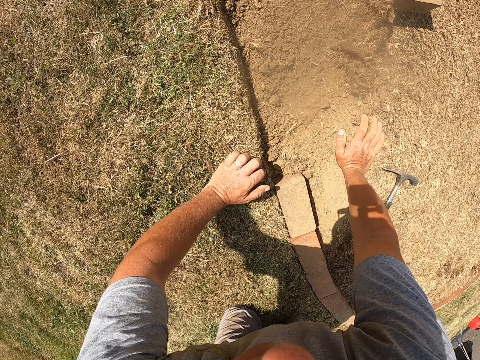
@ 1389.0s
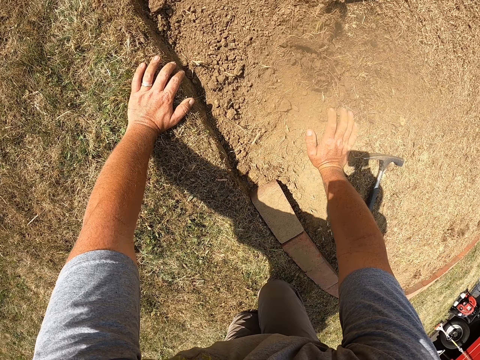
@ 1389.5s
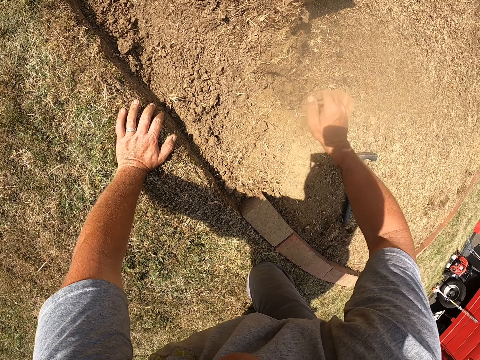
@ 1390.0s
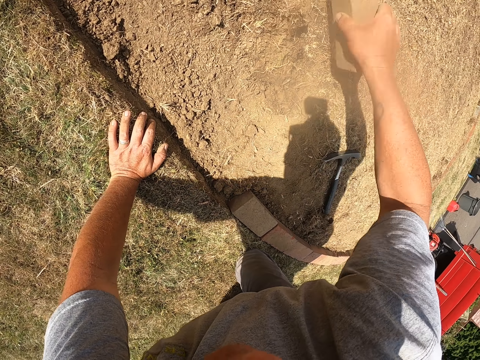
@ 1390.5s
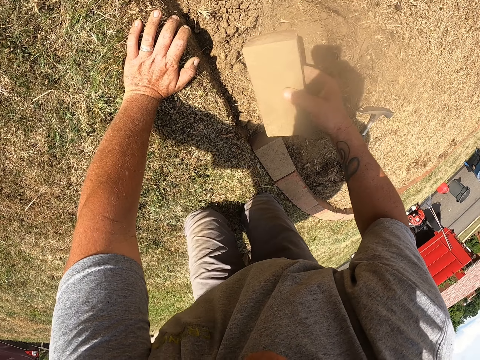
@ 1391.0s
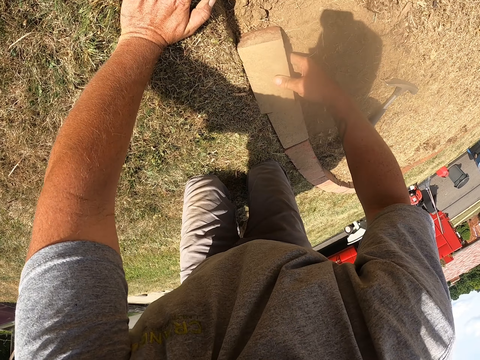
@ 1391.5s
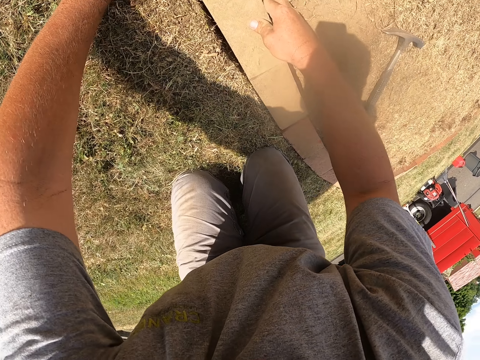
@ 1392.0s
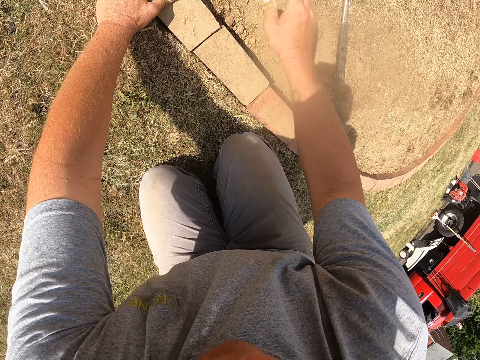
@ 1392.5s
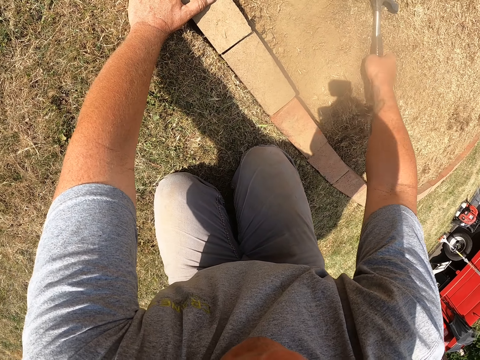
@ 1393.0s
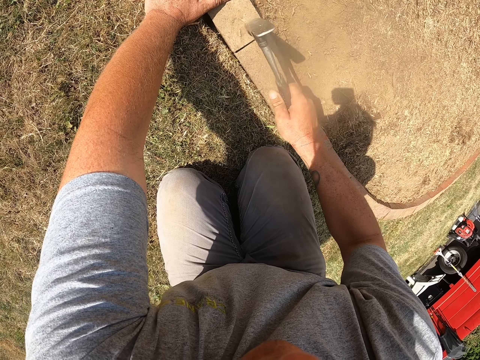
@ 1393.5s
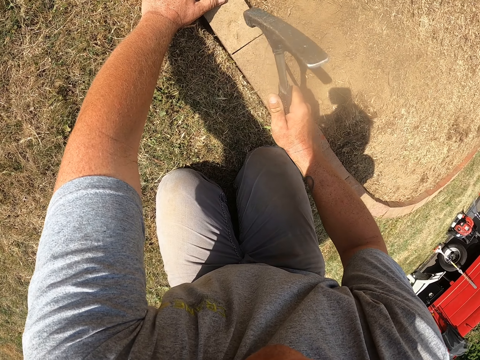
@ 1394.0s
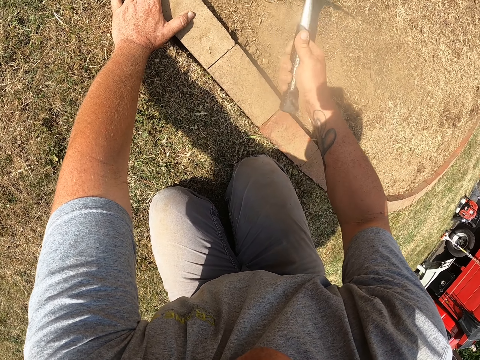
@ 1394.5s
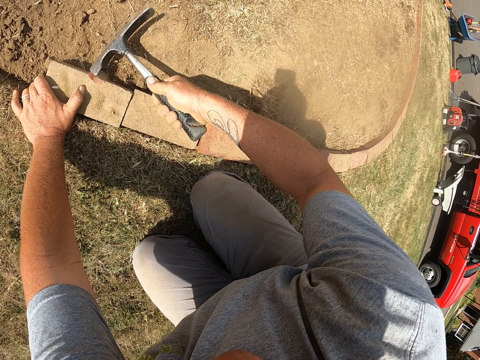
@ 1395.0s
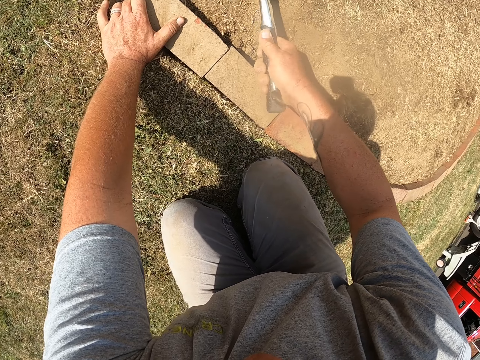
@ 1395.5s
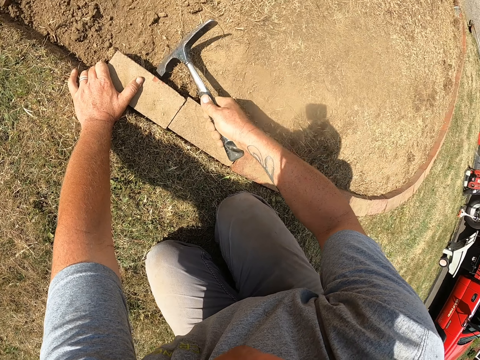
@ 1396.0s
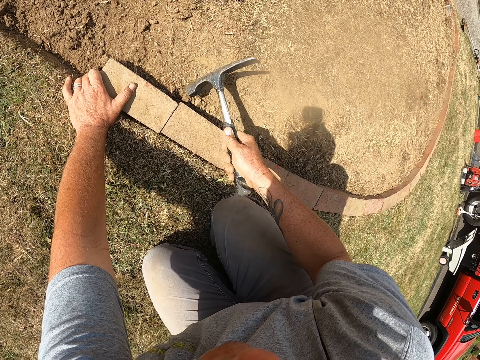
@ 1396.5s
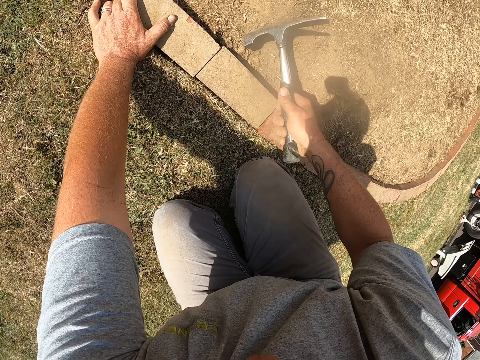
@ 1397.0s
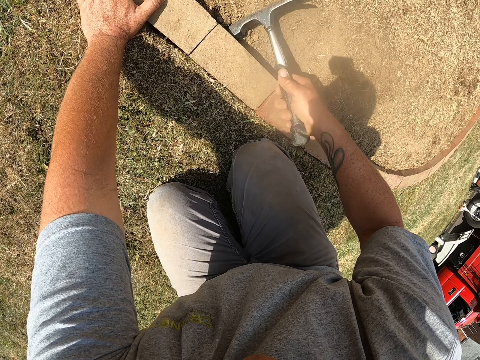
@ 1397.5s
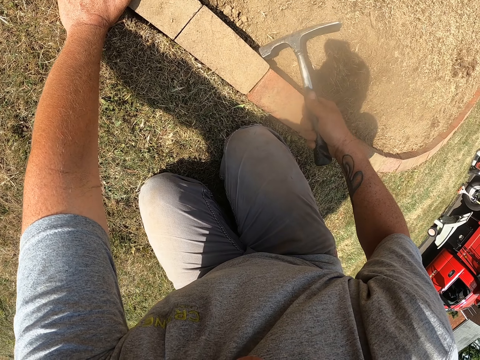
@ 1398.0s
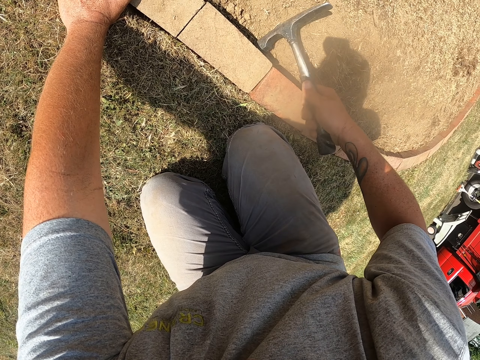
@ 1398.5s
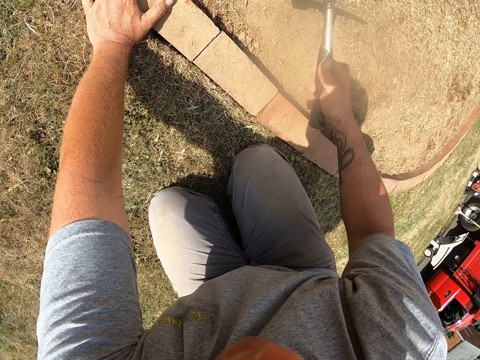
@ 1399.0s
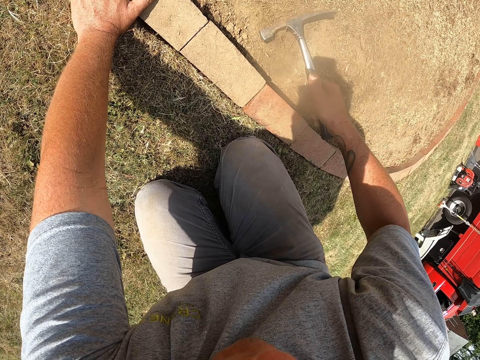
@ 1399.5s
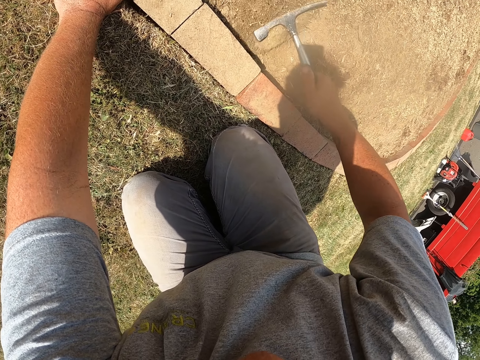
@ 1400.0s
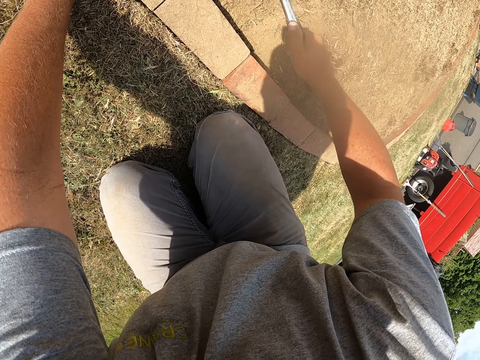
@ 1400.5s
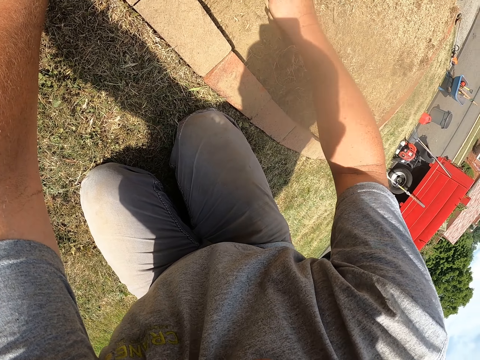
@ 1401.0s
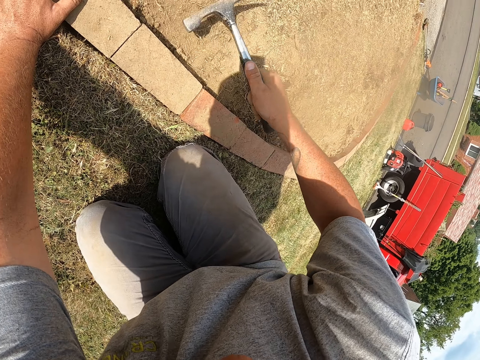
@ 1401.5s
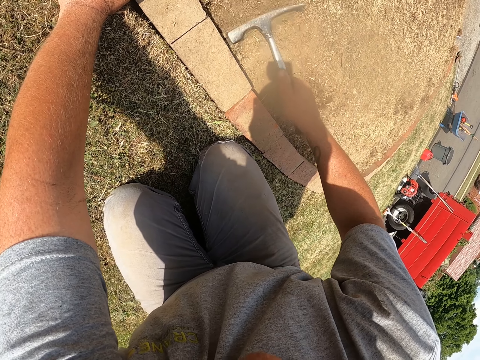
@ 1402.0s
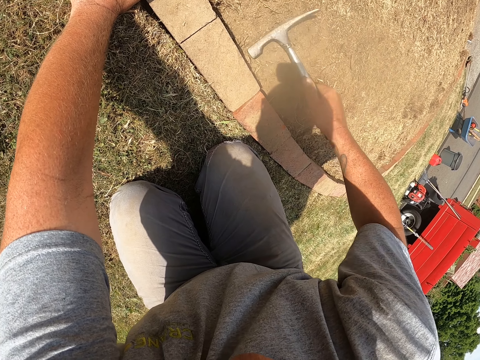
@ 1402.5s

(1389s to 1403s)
The camera wearer moves his left hand on the ground. He picks up a brick. He places the brick on the bricks line. He masons. He holds the brick with his left hand. He picks up a brick. He picks up a hammer. He knocks the brick with the hammer. He looks around. He rubs the hammer on the sand and moves soil.

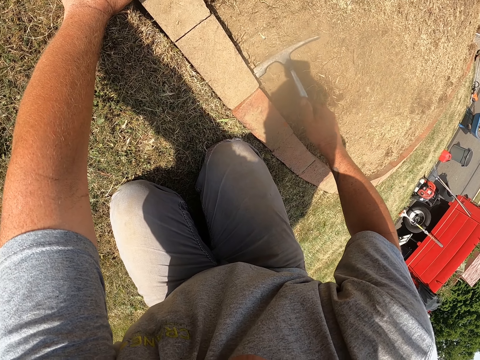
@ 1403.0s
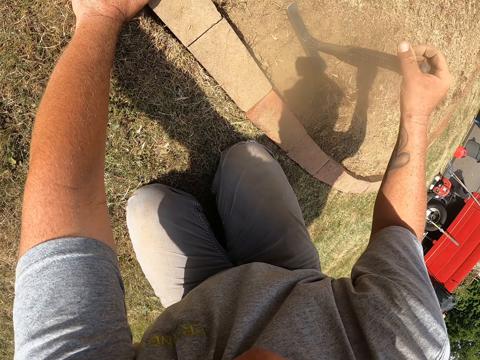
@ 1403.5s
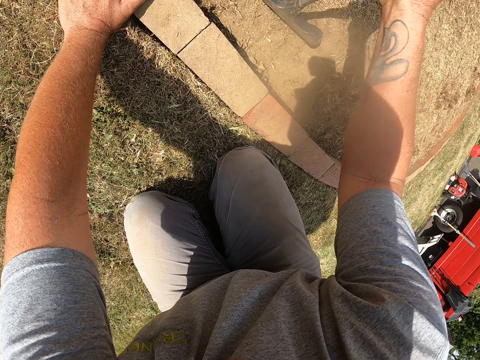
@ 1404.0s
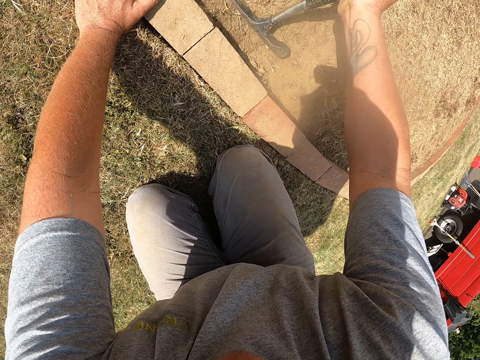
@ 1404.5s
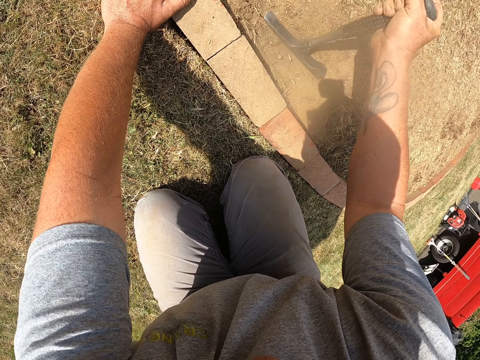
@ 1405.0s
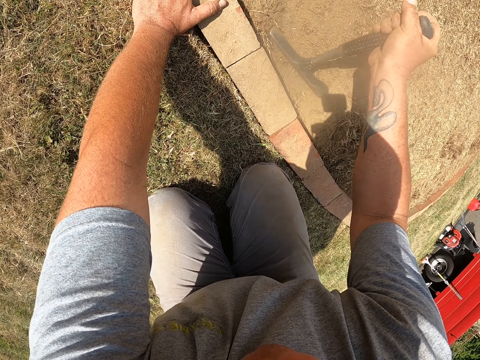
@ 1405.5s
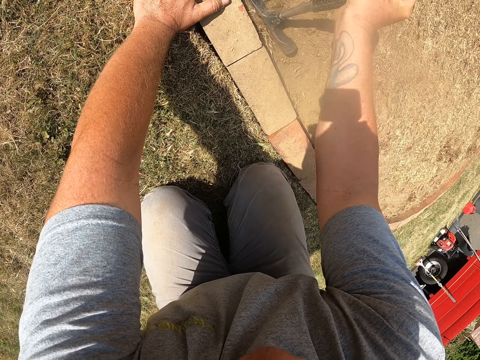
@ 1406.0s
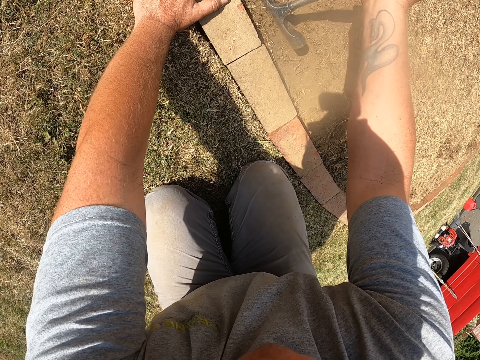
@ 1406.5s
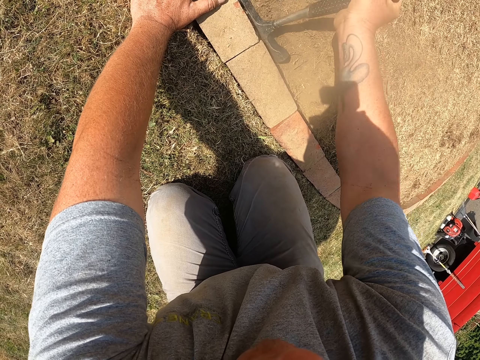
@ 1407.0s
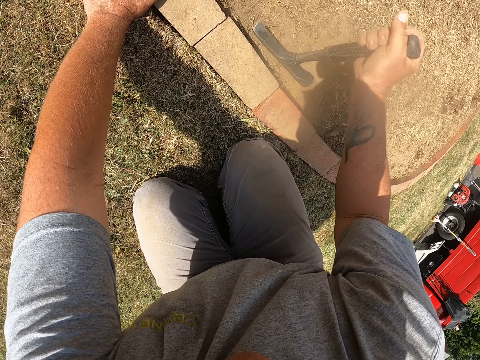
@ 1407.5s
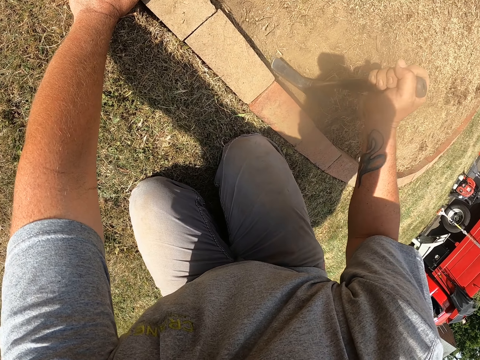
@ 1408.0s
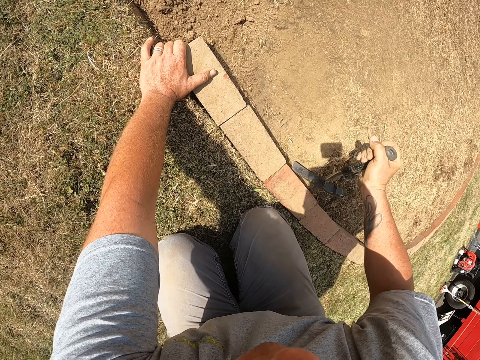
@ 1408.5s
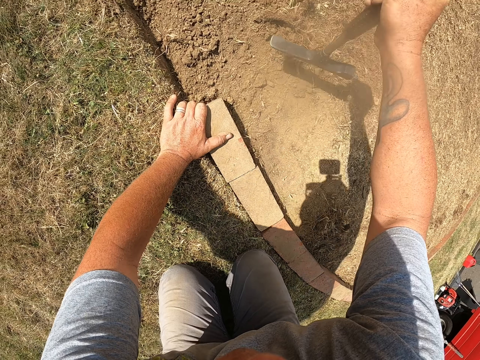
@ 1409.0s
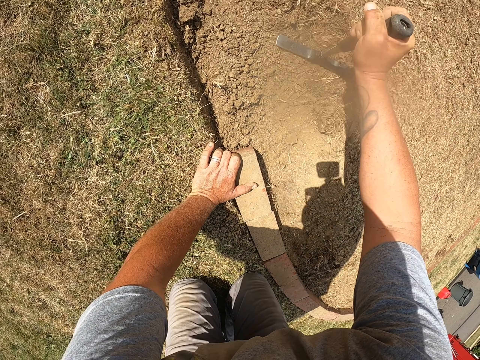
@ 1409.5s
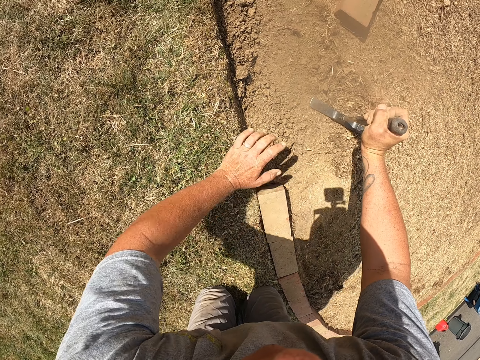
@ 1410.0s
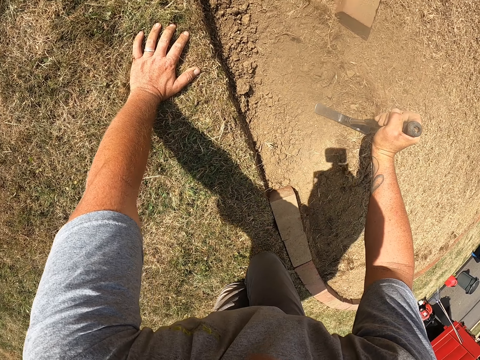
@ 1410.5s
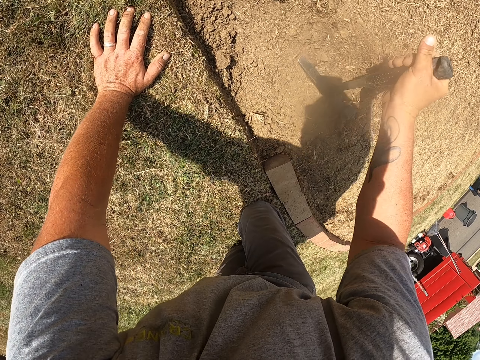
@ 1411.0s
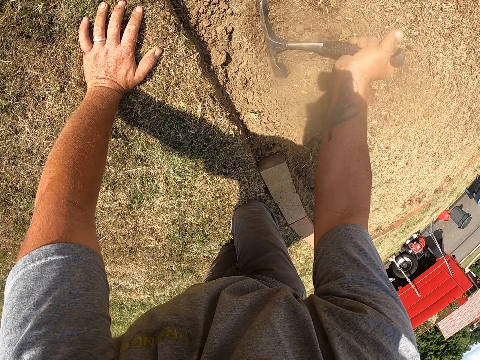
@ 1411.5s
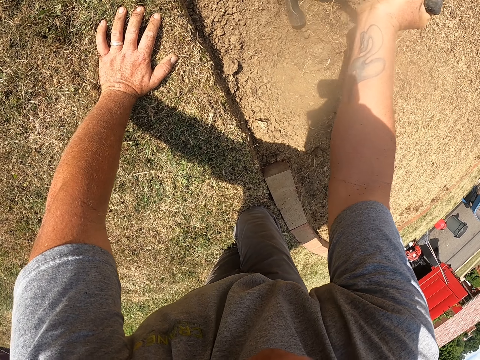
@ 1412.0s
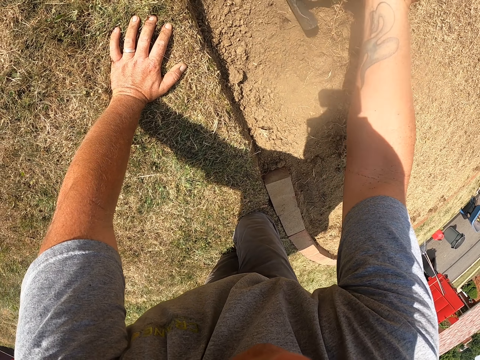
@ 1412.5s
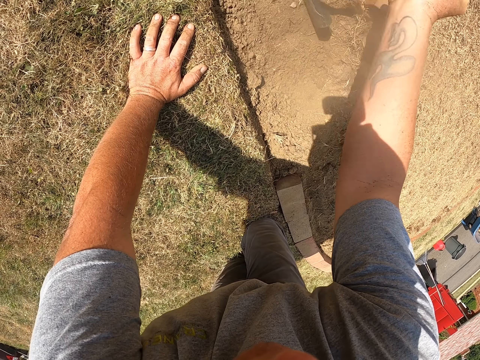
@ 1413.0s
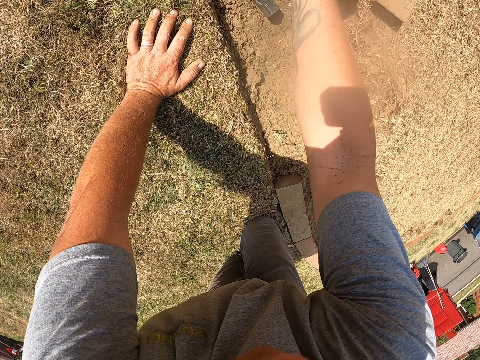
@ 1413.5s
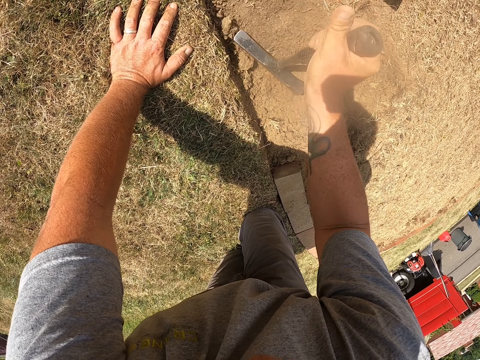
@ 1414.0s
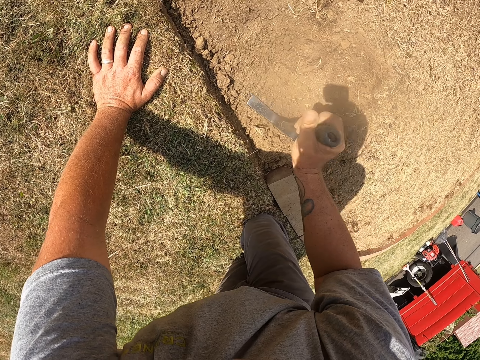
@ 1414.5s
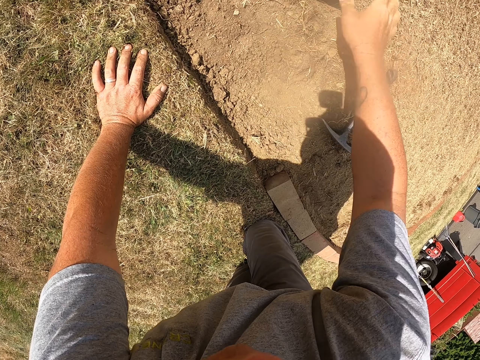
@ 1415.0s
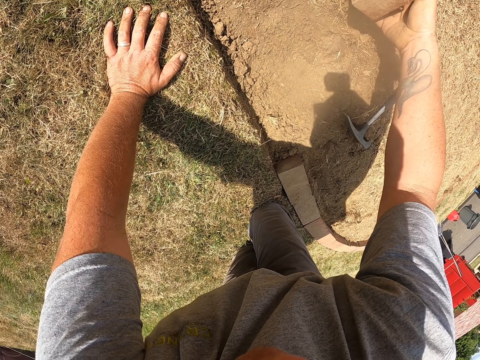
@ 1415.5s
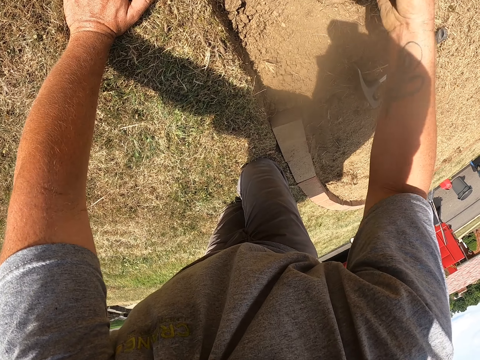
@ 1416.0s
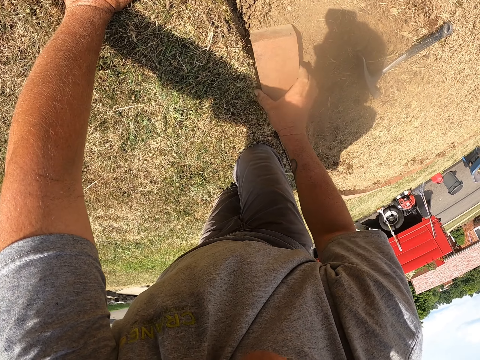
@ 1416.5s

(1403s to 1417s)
The camera wearer turns the hammer. He hits the ground with the hammer. He moves his left hand on the ground. He hits the ground with the hammer. He moves soil. He drops the hammer on the ground. He picks up a brick.
